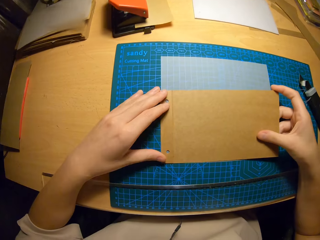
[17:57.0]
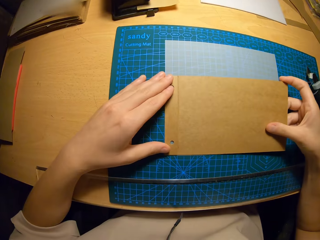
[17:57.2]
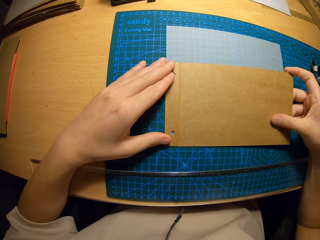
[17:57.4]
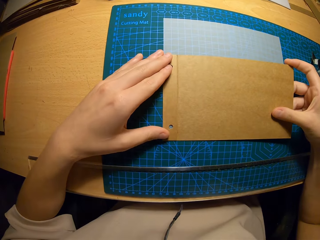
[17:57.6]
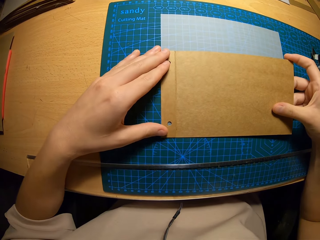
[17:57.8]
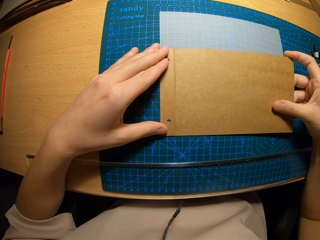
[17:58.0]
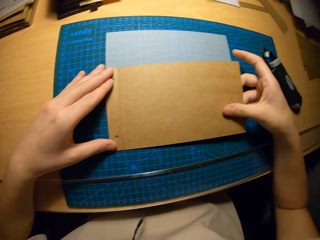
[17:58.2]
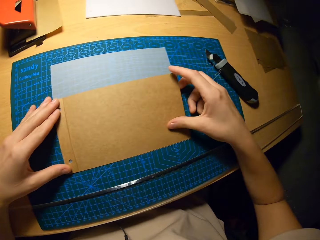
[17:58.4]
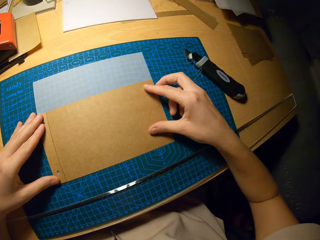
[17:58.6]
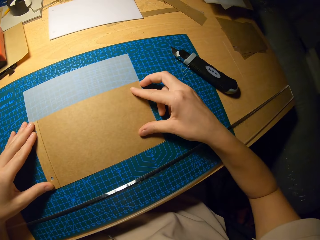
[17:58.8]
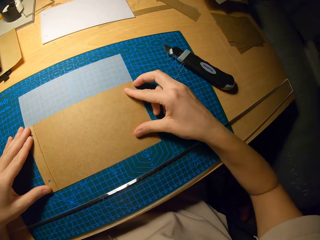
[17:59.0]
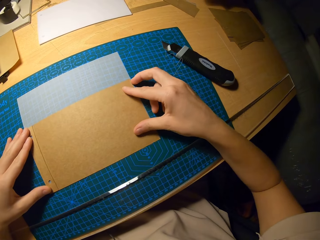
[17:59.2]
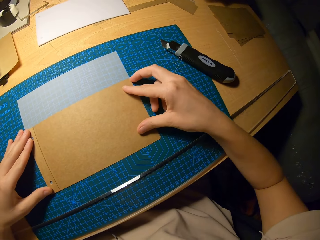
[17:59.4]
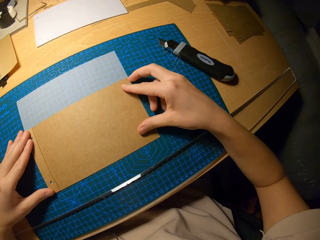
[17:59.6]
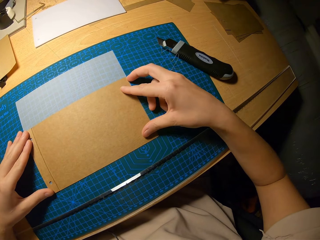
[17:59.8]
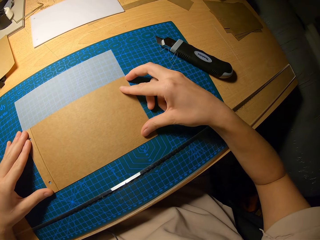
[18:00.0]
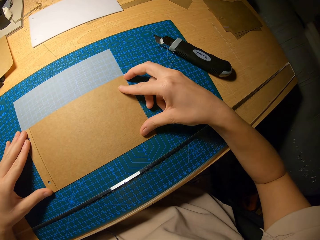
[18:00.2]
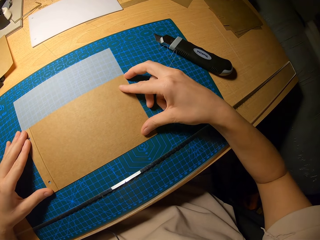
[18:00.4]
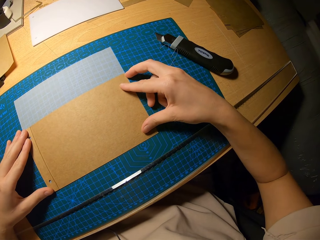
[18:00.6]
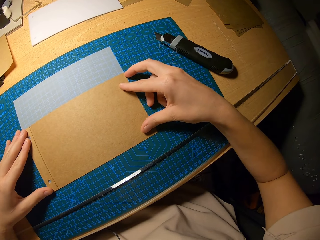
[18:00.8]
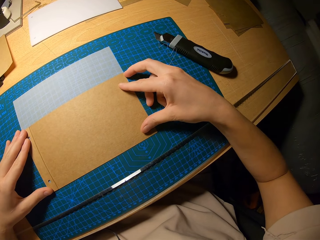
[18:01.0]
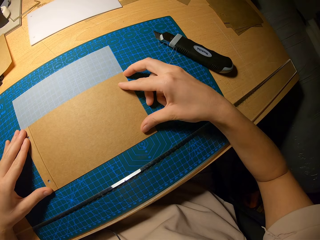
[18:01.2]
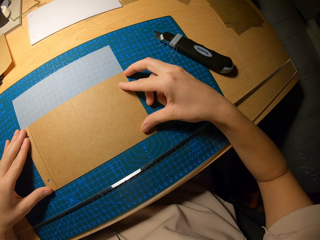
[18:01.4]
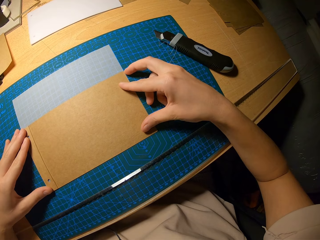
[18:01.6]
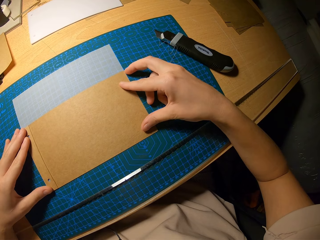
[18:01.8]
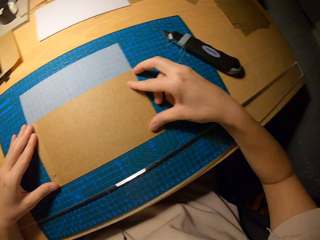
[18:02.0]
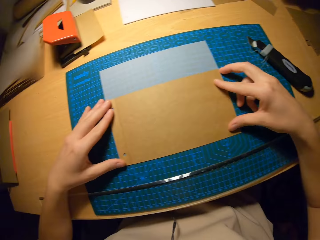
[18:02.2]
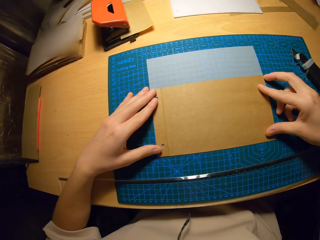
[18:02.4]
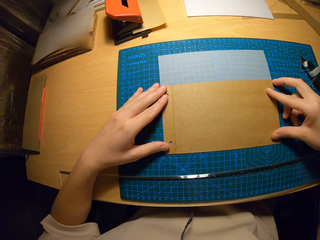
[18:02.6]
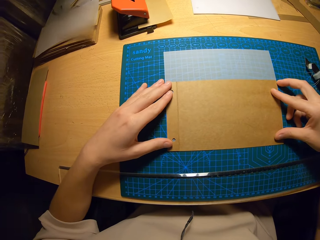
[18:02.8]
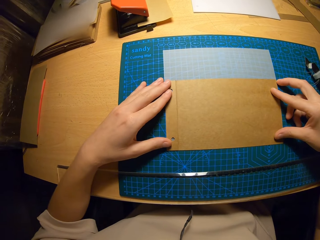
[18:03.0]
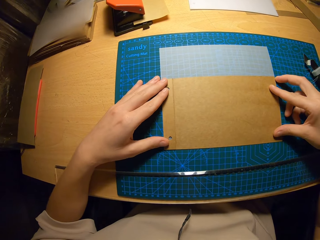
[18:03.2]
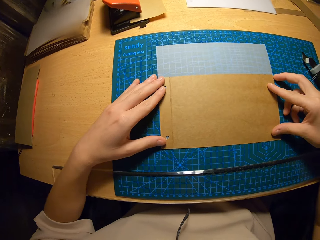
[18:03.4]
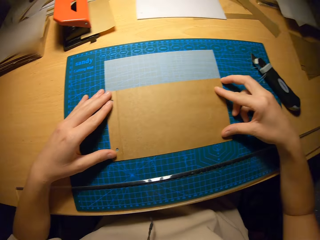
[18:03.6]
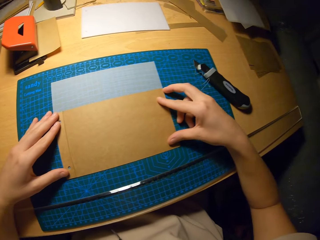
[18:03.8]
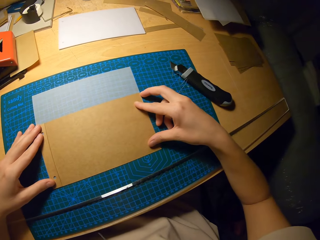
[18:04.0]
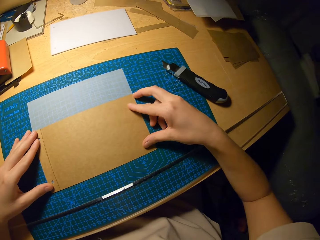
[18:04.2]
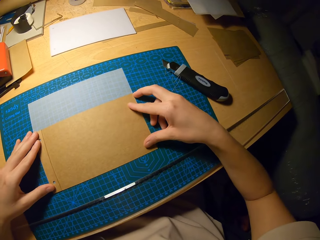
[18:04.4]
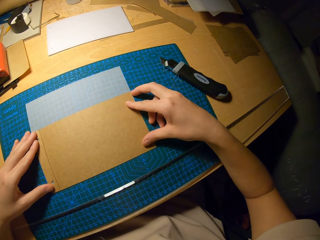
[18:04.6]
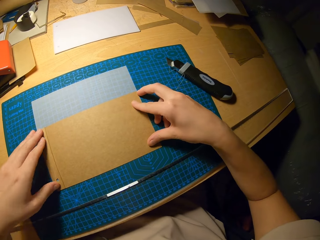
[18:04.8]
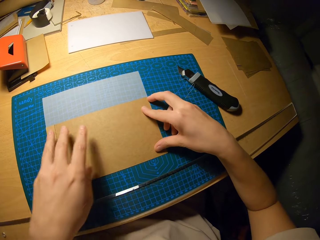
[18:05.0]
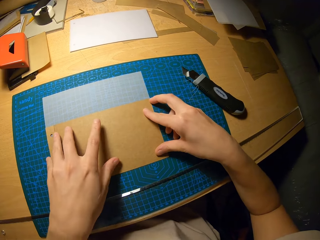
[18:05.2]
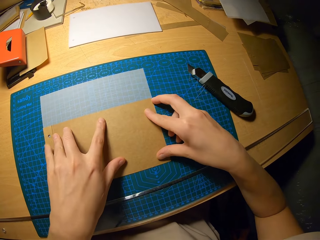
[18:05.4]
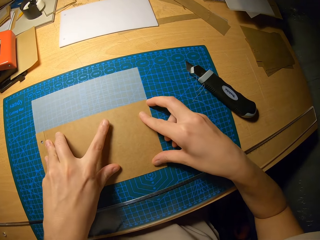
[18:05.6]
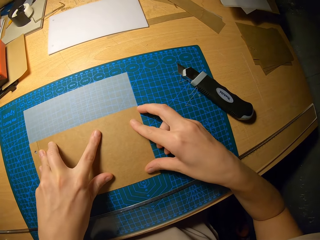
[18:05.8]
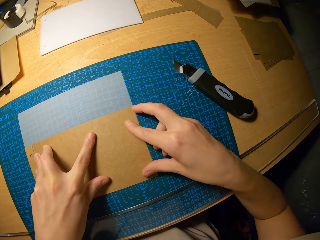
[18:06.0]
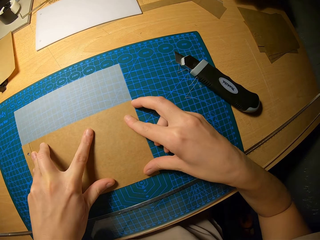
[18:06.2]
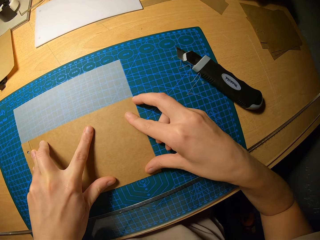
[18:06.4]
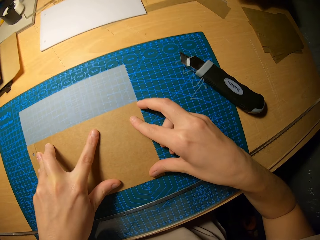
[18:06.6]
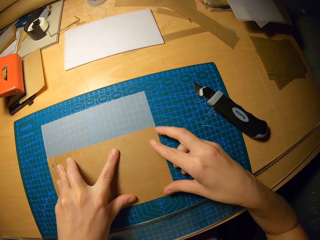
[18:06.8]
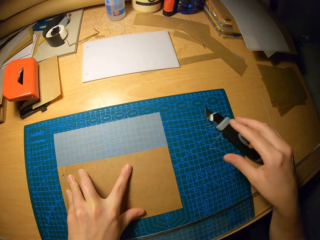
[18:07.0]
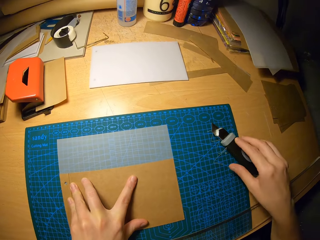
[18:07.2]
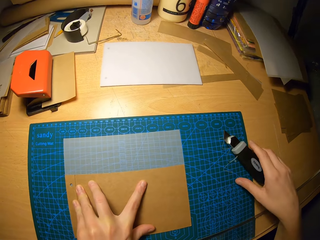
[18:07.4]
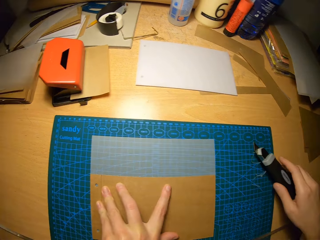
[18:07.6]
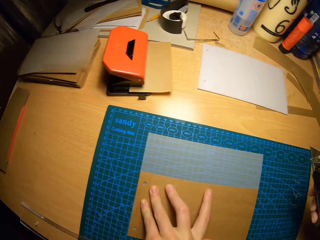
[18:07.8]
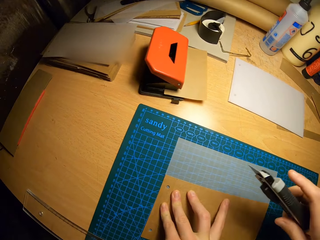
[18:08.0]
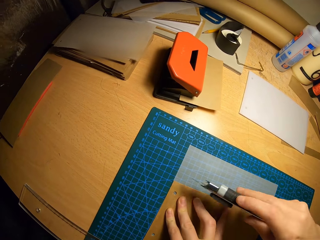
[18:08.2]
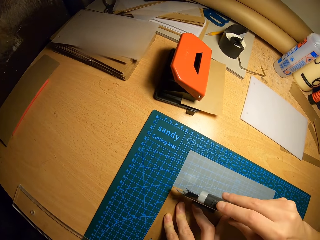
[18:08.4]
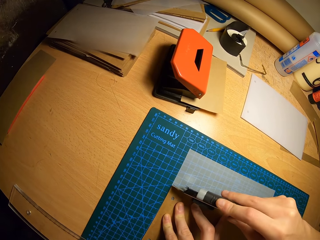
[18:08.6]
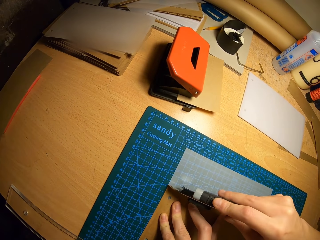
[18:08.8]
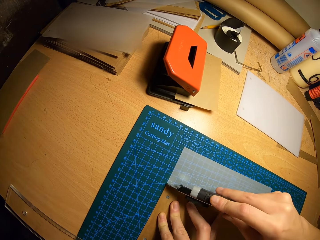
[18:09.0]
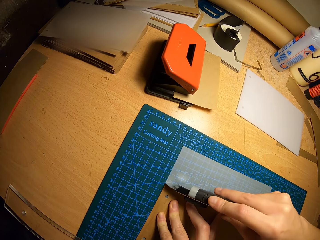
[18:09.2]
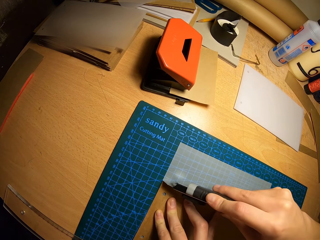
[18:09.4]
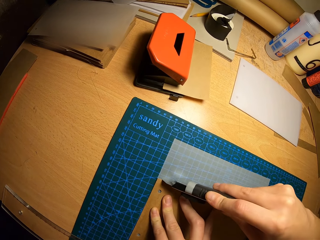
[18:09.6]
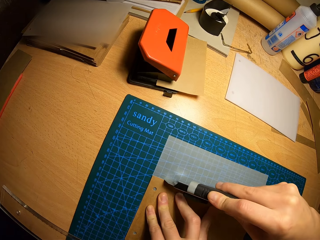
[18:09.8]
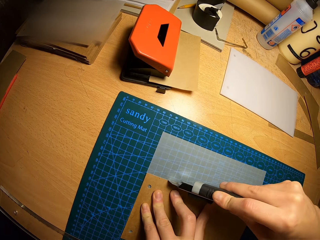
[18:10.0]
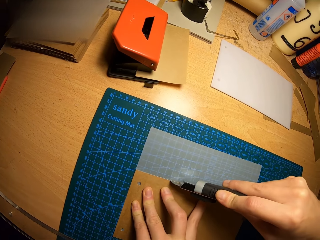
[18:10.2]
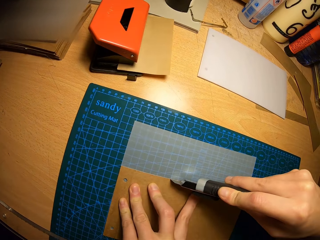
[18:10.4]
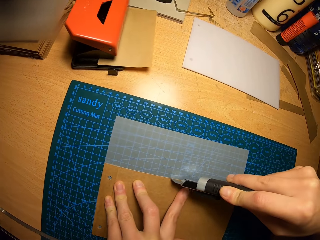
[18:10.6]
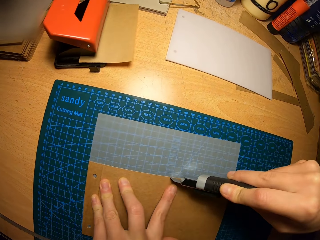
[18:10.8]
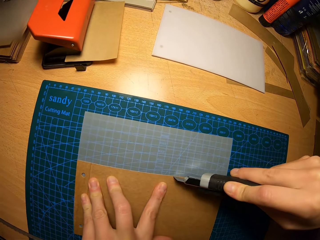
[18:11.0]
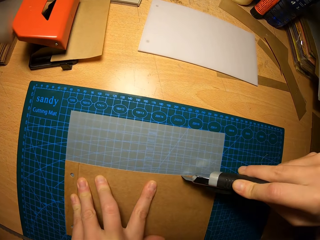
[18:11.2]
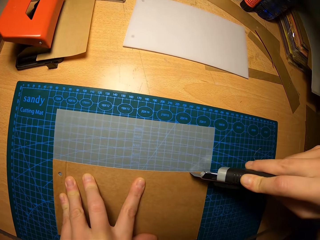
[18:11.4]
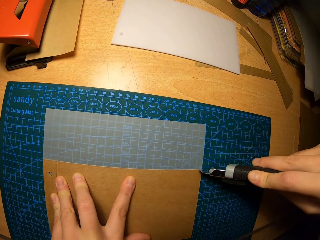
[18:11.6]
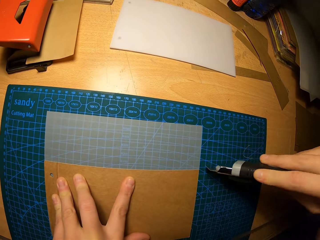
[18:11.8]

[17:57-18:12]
The camera wearer places the second cardboard on the second tracing paper on the cutting mat with his hands. He stares at the craft papers on the cutting mat. He picks up the box cutter from the table with his right hand. He cuts another part of the second tracing paper with the box cutter in his right hand.

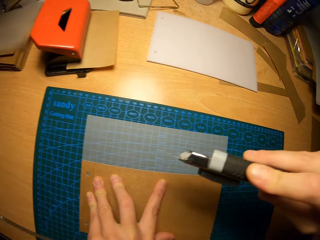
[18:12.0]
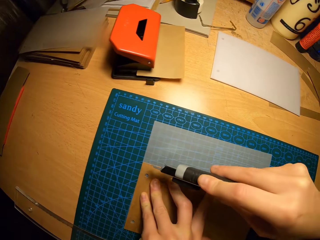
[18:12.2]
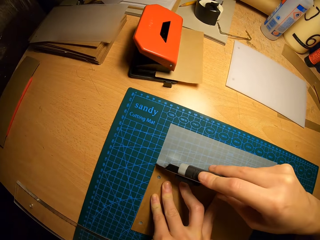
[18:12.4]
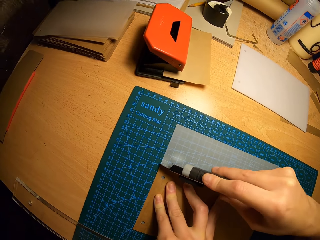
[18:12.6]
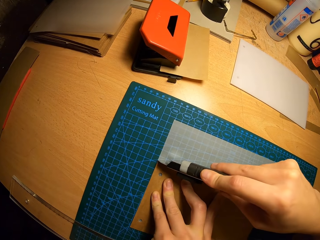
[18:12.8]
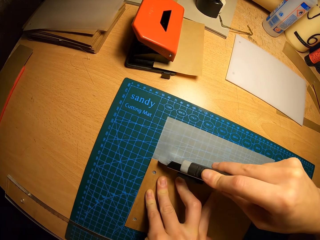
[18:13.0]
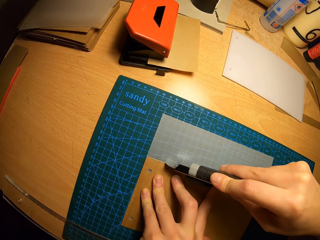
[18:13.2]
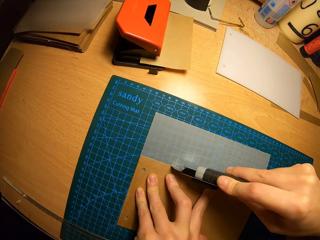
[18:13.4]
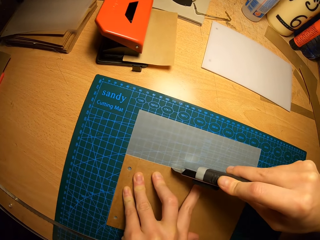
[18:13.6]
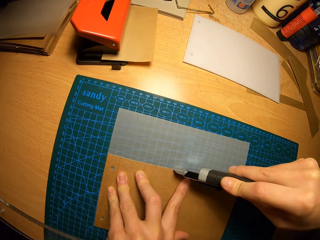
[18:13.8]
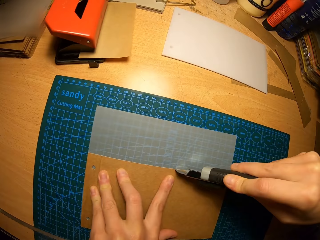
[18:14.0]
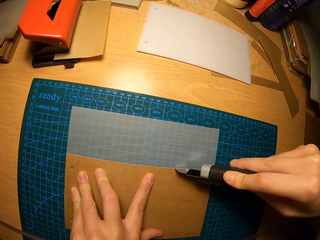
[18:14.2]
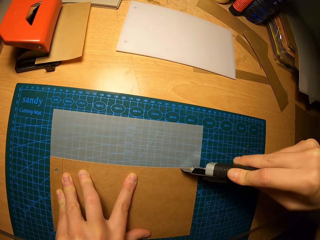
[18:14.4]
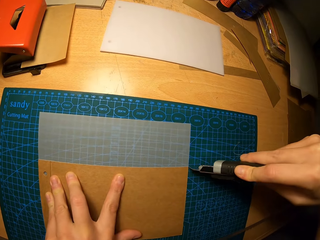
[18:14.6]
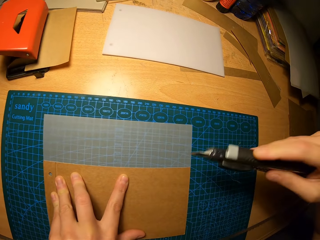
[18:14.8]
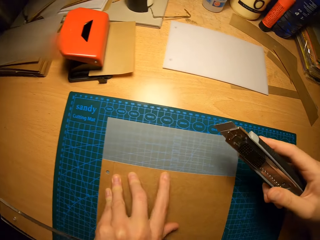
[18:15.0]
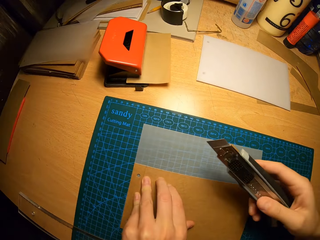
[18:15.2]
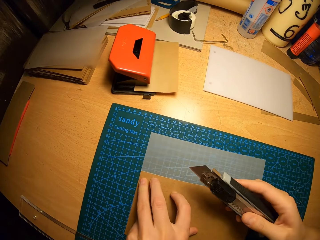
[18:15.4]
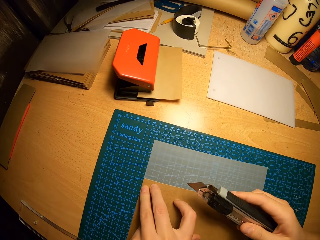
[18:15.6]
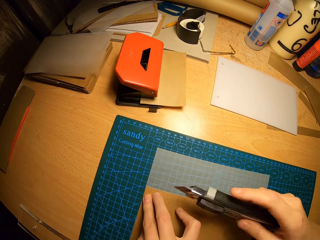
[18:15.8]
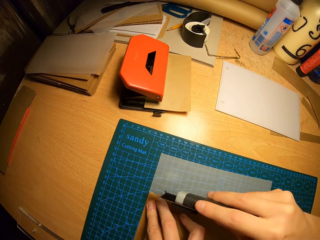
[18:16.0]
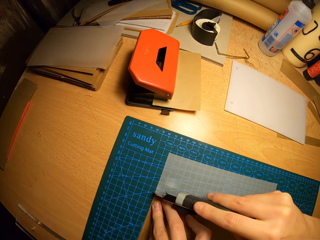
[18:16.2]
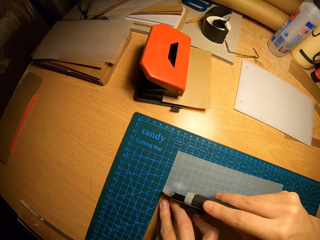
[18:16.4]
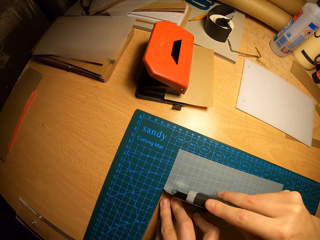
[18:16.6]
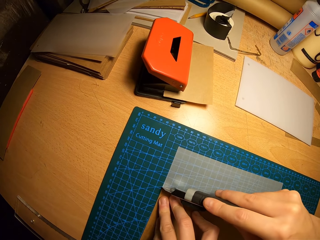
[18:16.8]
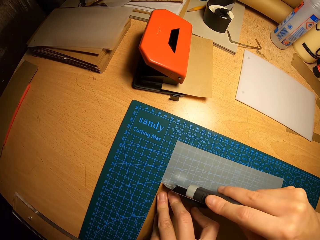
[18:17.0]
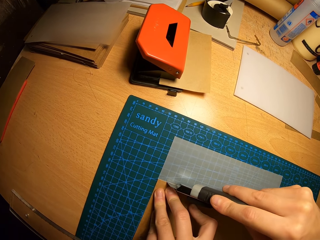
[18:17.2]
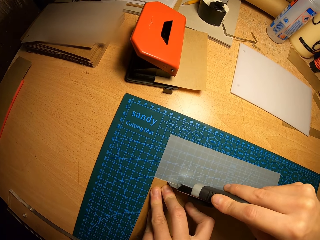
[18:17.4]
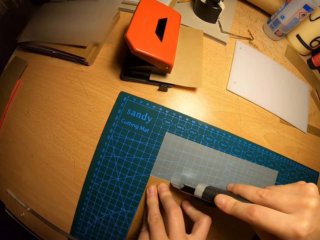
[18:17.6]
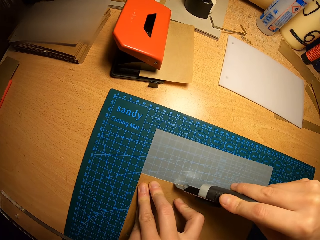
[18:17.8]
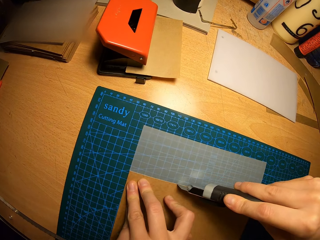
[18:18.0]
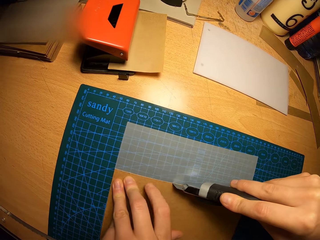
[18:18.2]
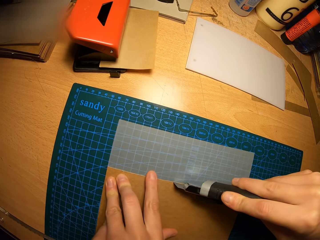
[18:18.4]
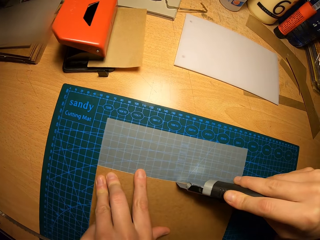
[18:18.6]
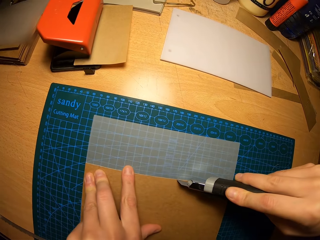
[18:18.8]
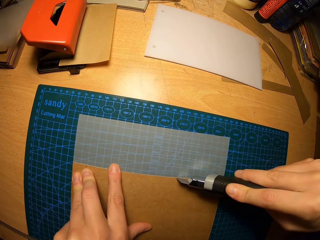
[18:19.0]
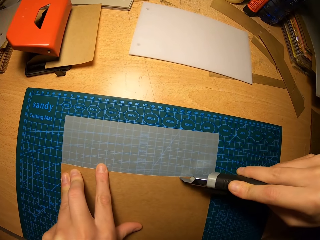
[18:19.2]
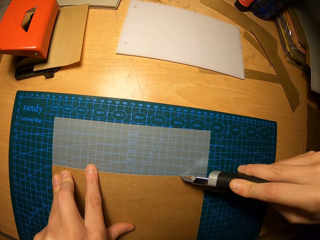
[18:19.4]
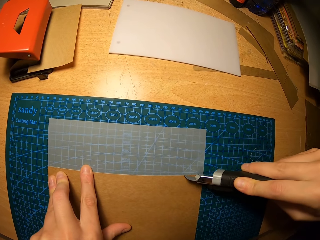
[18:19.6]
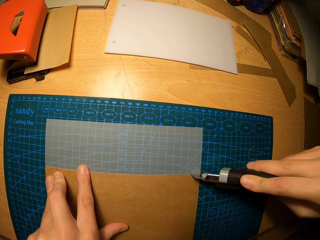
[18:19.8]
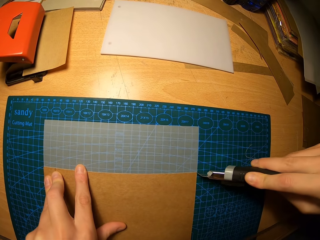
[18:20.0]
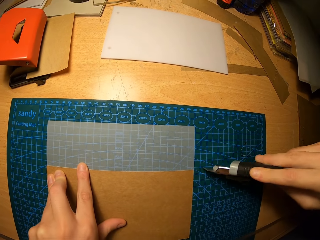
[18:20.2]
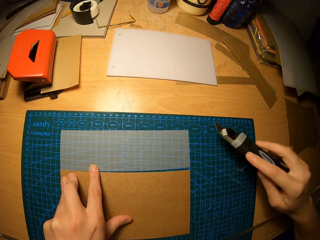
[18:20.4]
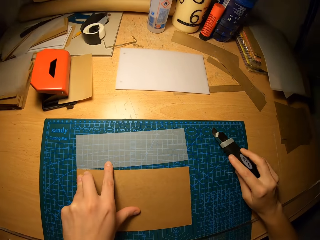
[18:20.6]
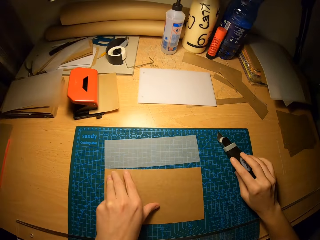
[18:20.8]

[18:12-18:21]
The camera wearer cuts the paper on the craft mat with the safety cutter.
